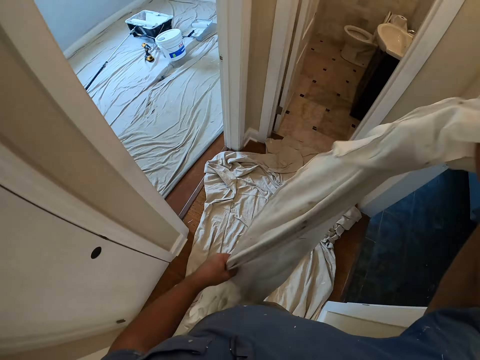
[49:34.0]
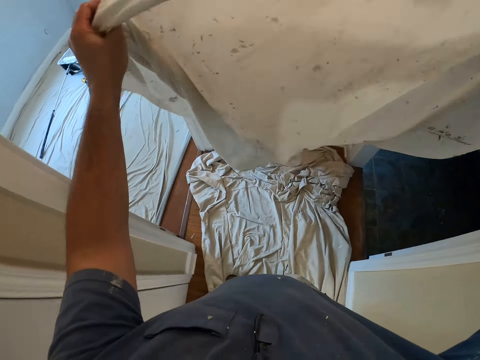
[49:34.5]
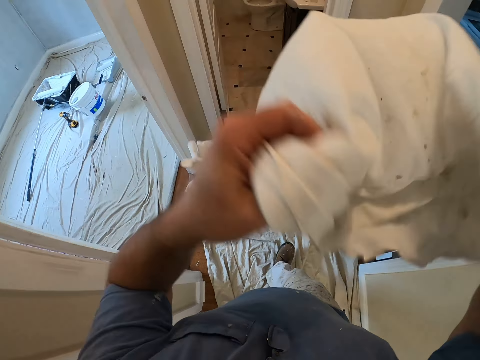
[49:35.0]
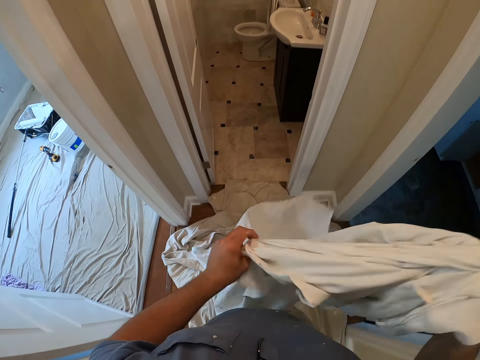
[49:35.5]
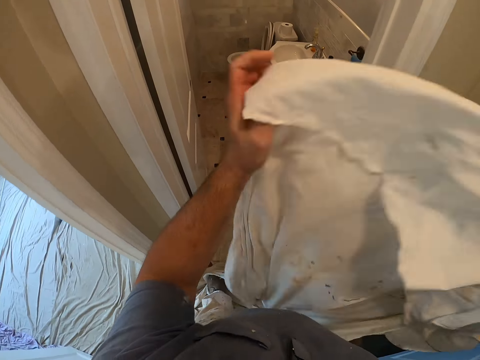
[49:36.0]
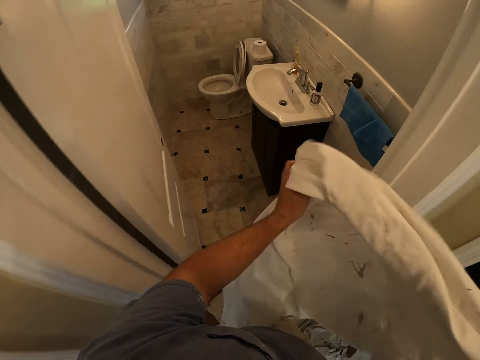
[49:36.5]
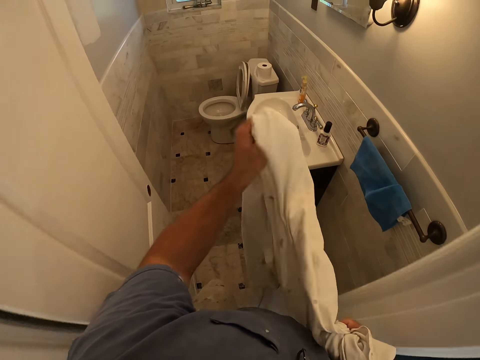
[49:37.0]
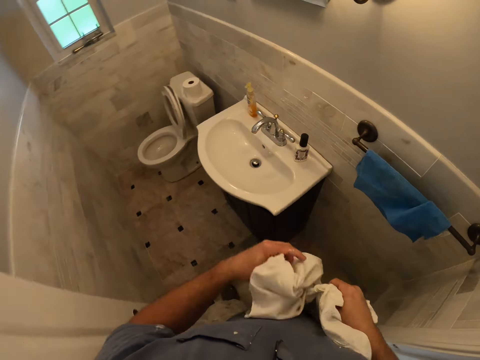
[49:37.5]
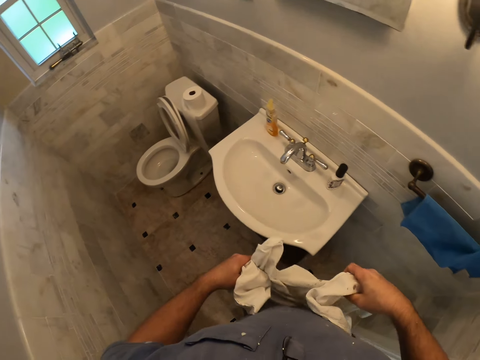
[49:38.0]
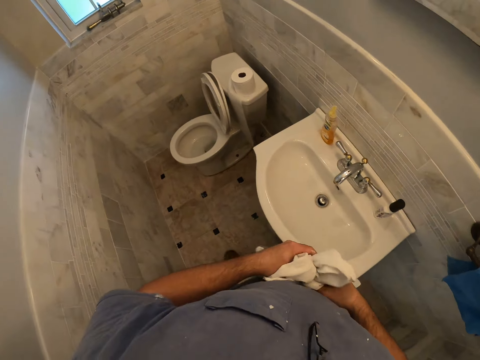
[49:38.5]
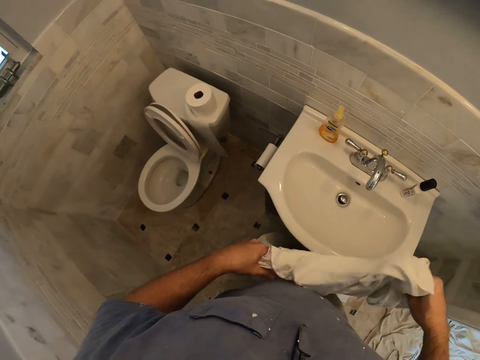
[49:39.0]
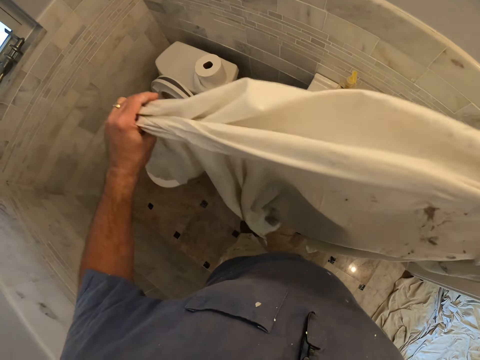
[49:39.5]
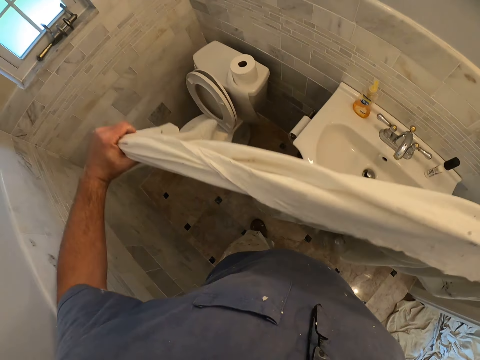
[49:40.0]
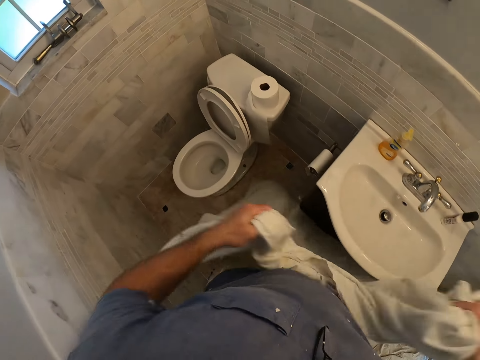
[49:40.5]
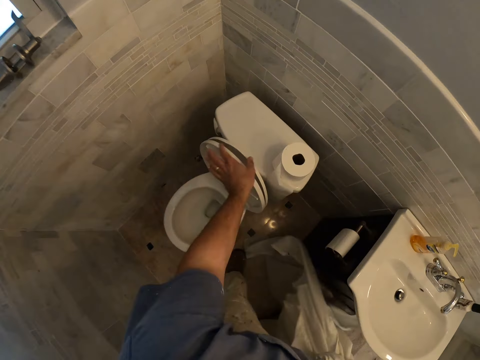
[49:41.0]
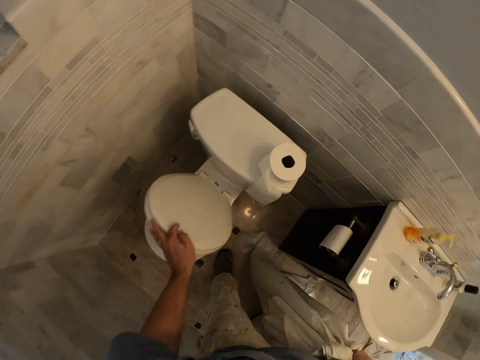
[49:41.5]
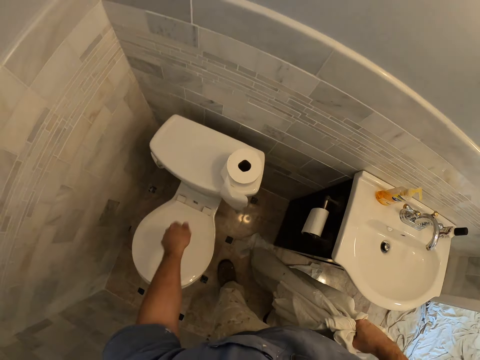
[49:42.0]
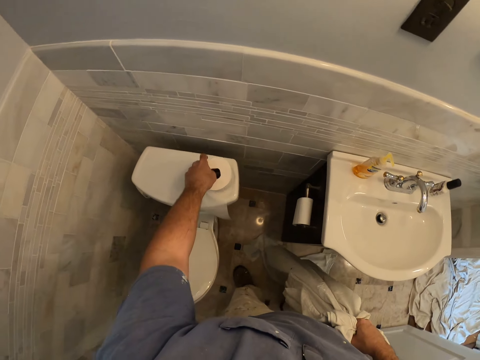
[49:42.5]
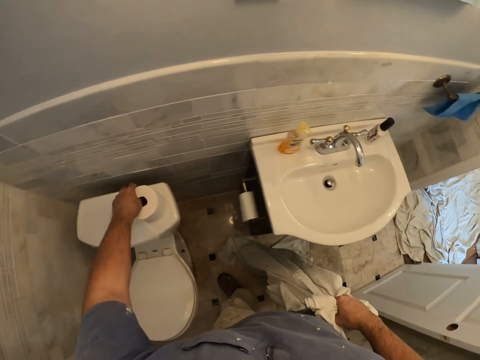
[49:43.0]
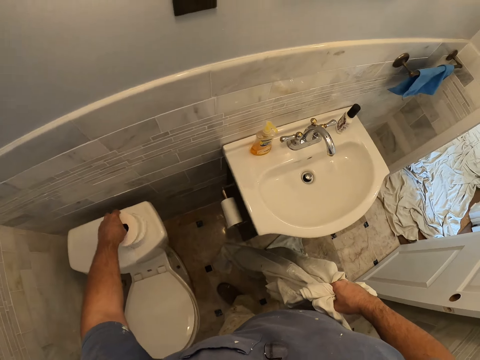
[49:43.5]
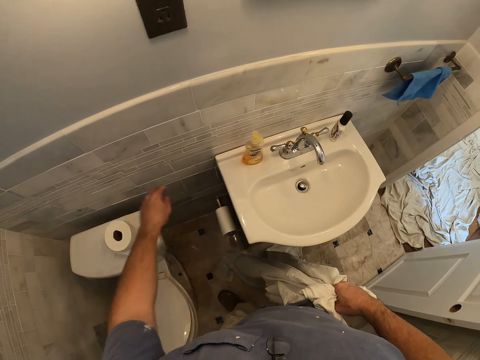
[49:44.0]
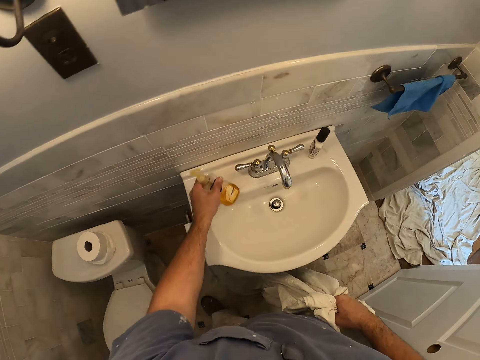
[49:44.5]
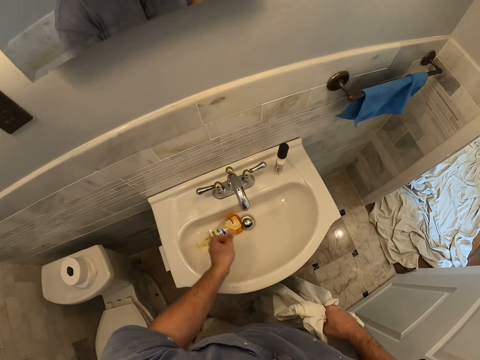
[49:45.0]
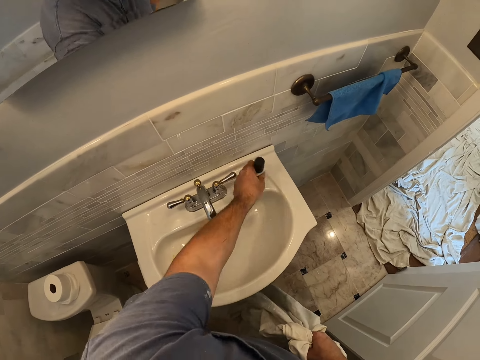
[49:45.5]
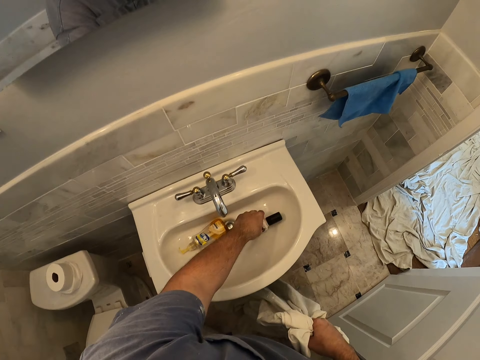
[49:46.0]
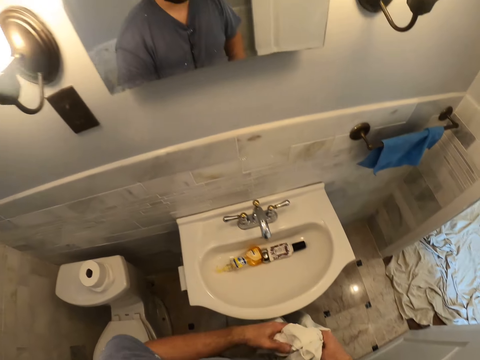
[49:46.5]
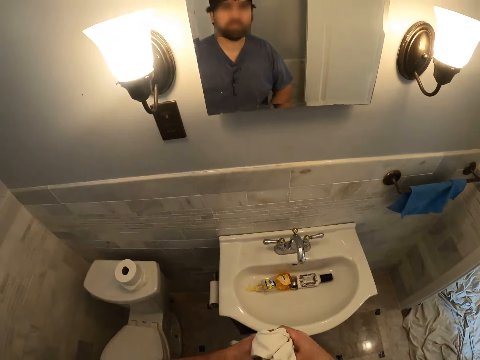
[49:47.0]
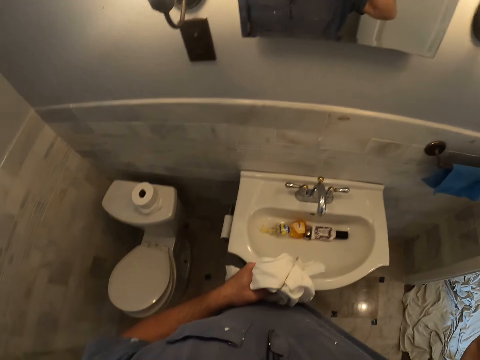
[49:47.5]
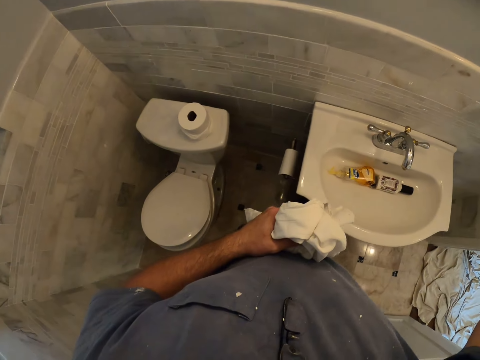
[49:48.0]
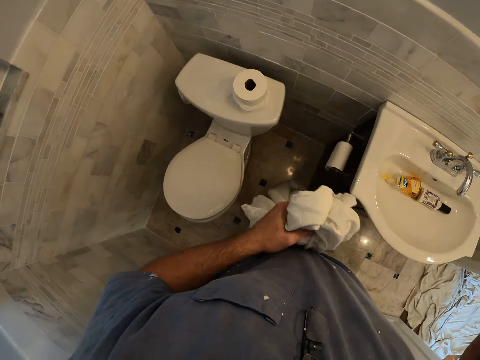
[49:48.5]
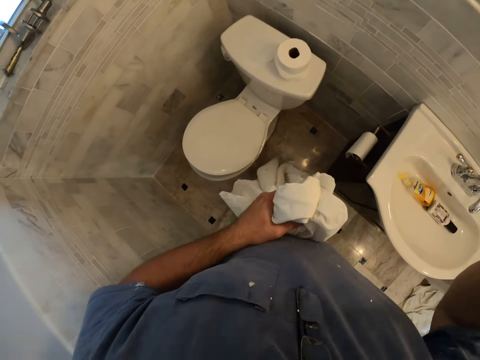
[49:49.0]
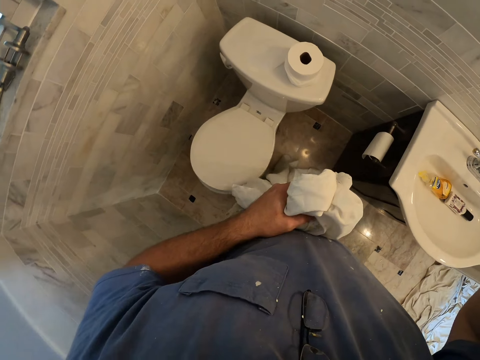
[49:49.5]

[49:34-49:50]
The camera wearer spreads out the cloth. They walk in the washroom. They cover the toilet seat. They roll the tissue. They move the toilet paper. They put the hand soap in the sink. They pick up a mouthwash bottle from the sink. They drop the bottle in the basin sink. They adjust the camera.

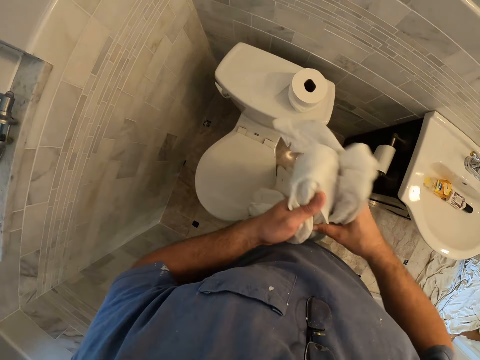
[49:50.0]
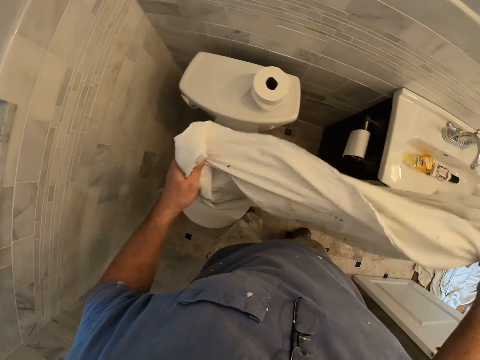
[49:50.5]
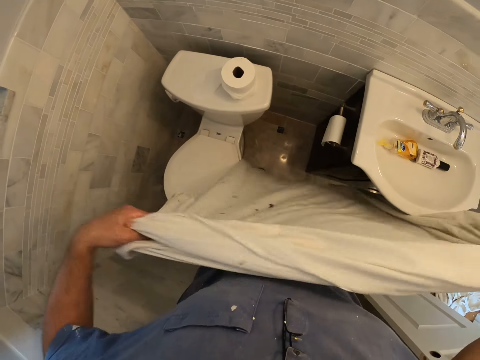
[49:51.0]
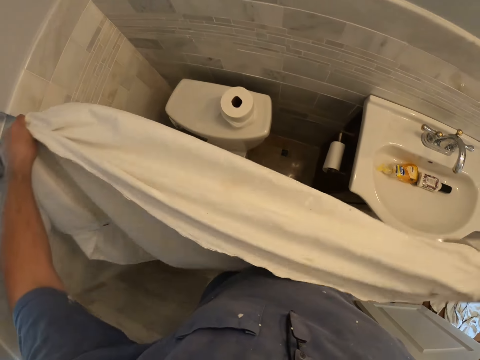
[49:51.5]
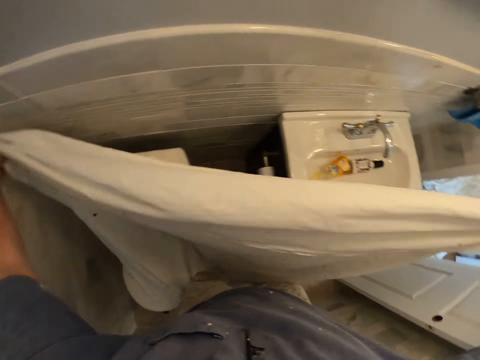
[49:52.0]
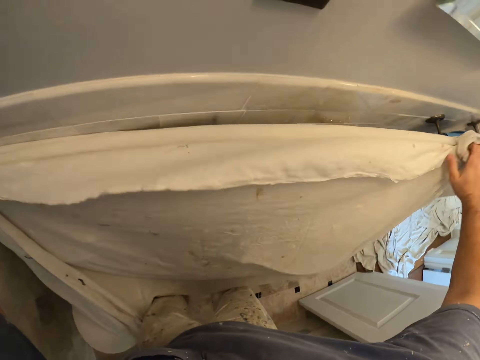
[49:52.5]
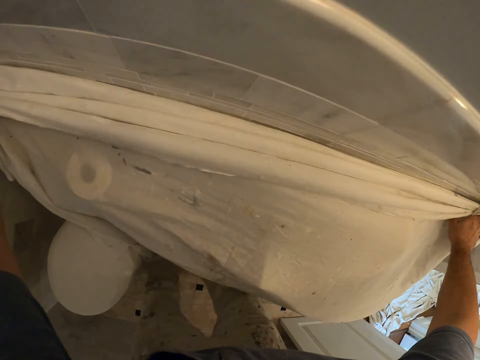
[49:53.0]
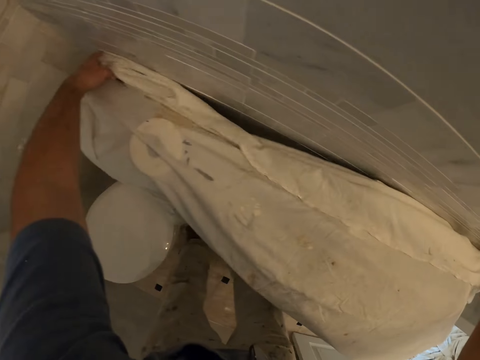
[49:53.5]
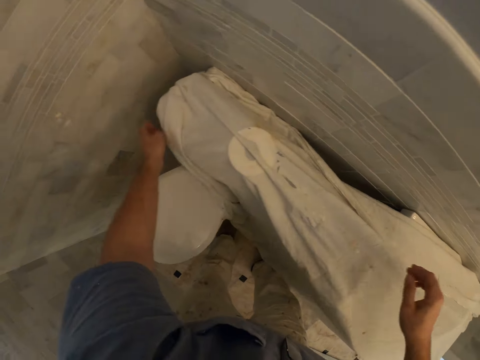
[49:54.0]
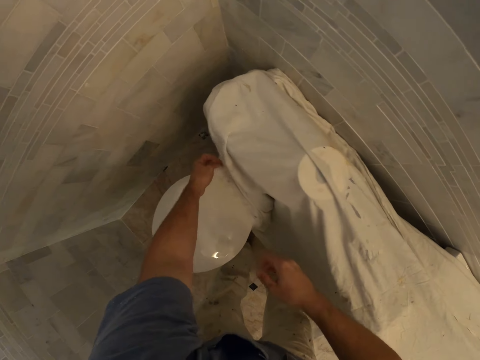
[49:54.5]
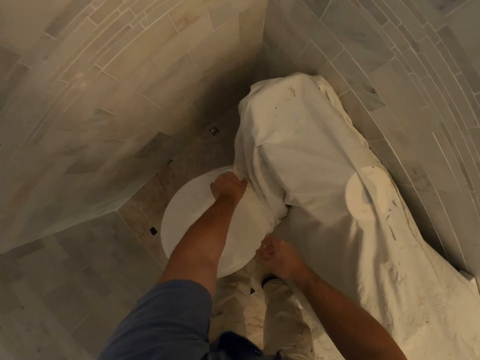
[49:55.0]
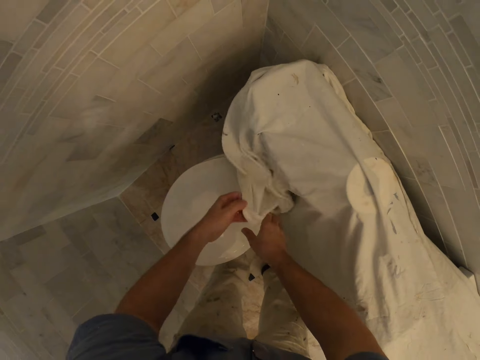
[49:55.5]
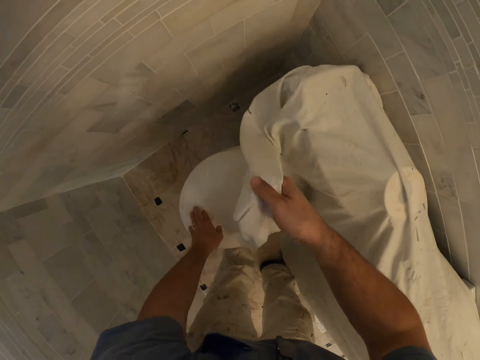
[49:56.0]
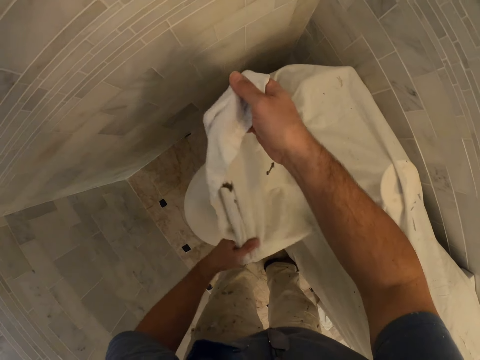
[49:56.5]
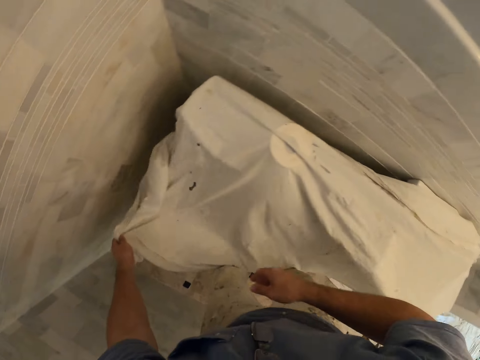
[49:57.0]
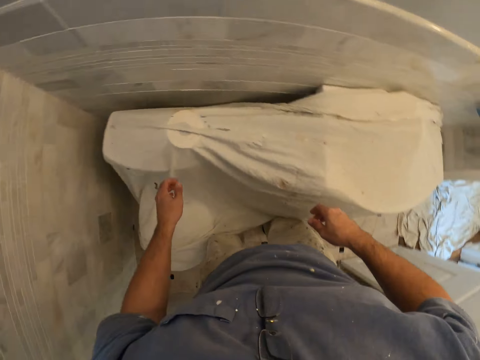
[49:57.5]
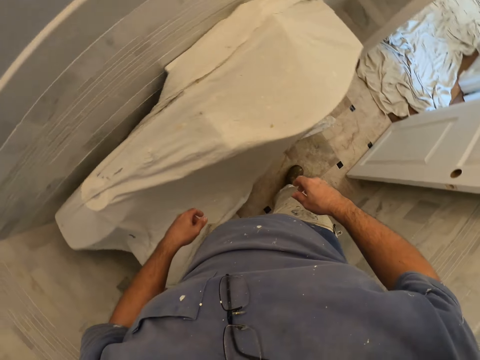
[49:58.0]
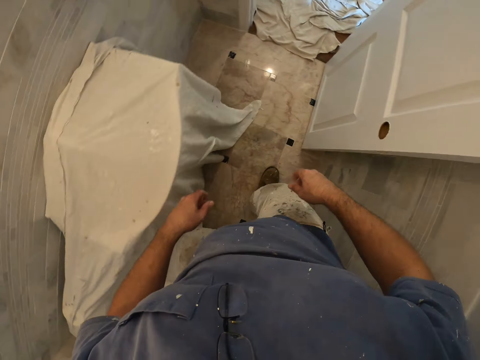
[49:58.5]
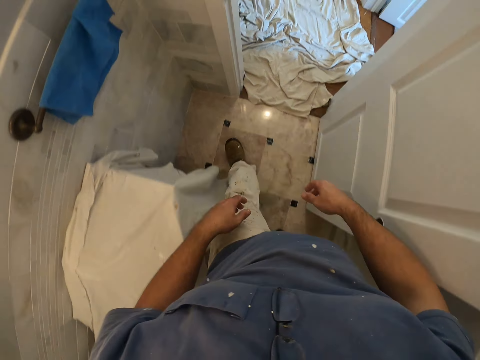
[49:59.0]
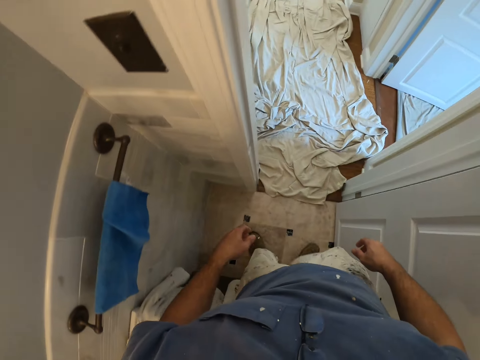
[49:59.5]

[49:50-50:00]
The camera wearer opens the cloth, the painting cover sheet, with his hand. He covers the toilet and the sink basin. He walks out of the restroom.
